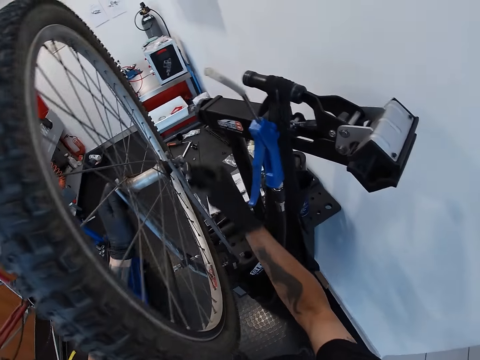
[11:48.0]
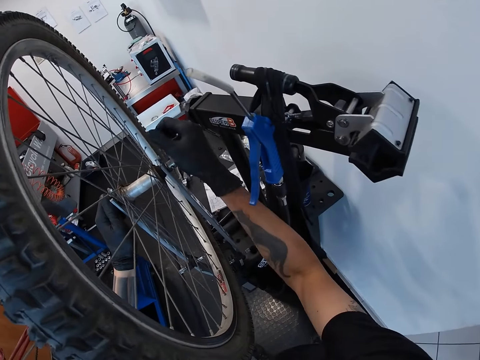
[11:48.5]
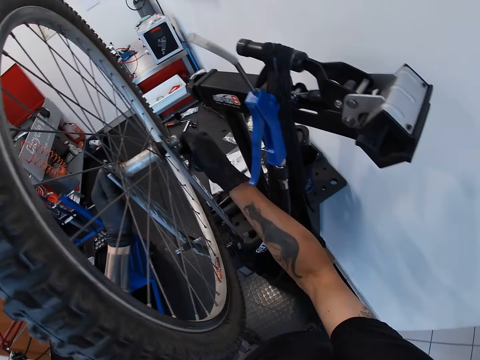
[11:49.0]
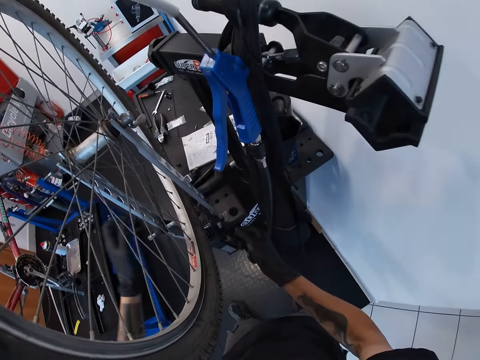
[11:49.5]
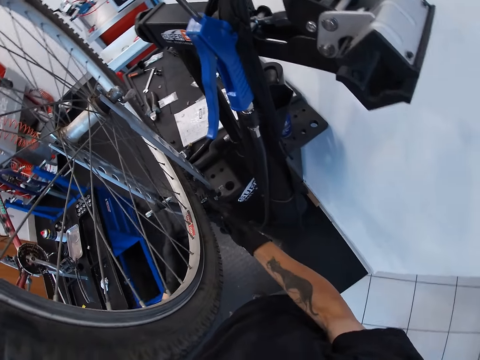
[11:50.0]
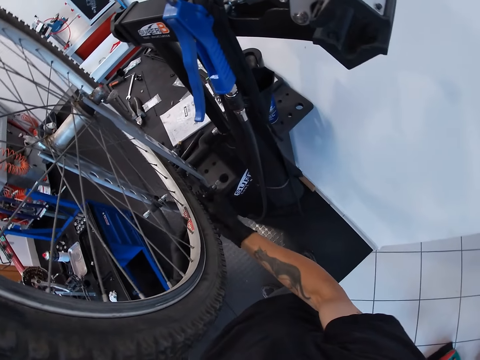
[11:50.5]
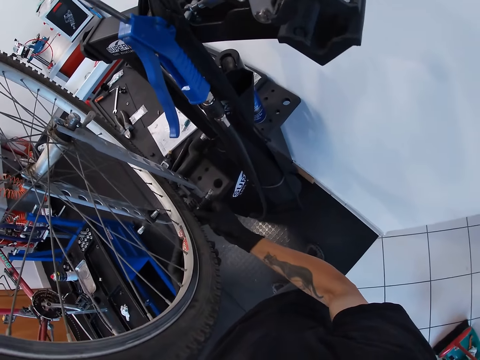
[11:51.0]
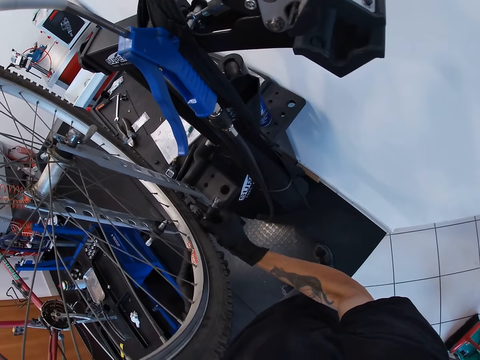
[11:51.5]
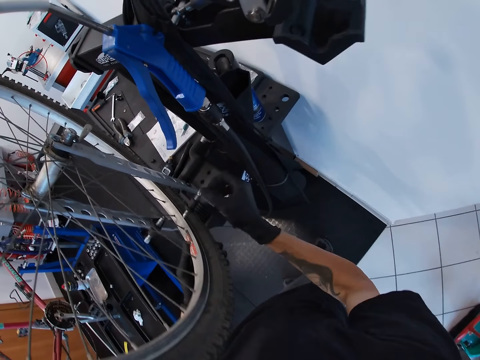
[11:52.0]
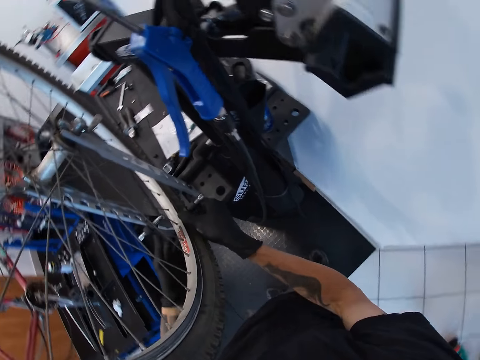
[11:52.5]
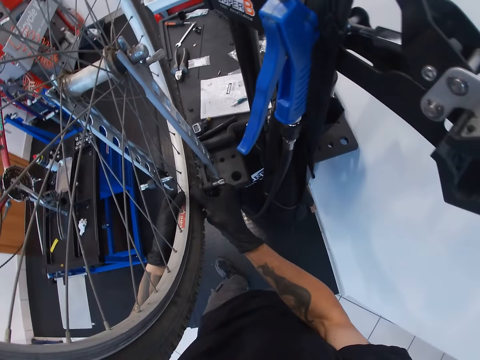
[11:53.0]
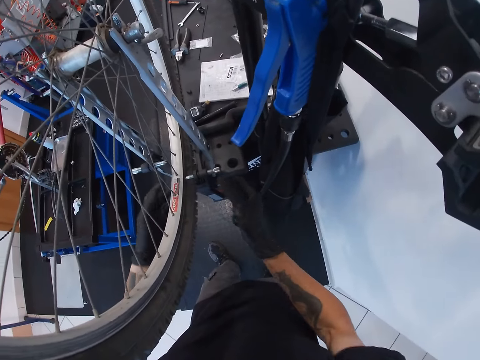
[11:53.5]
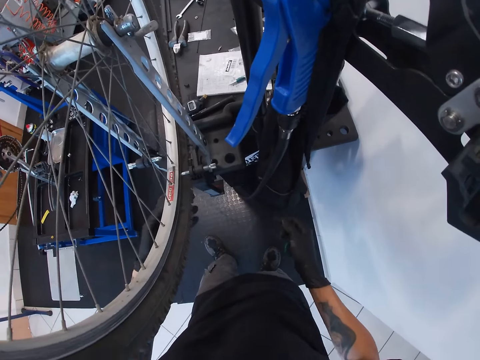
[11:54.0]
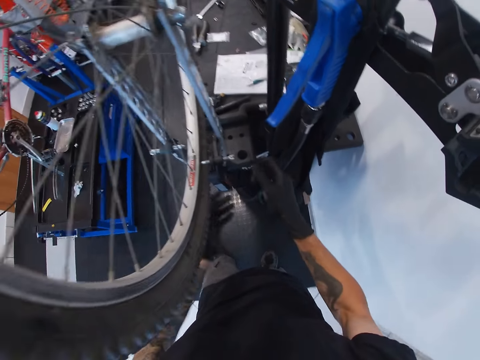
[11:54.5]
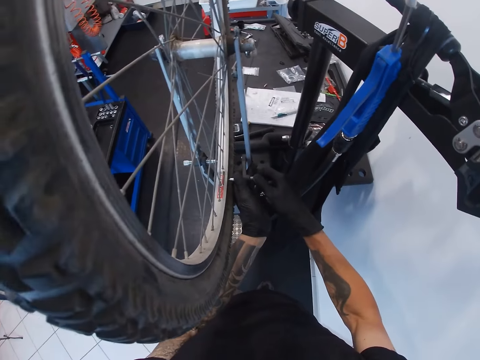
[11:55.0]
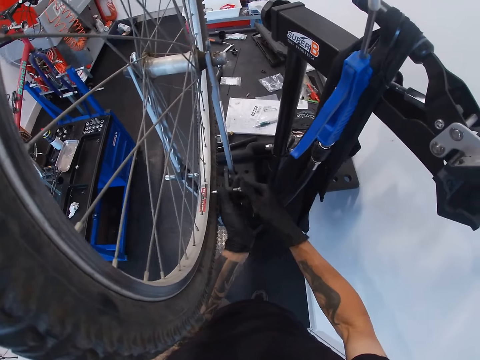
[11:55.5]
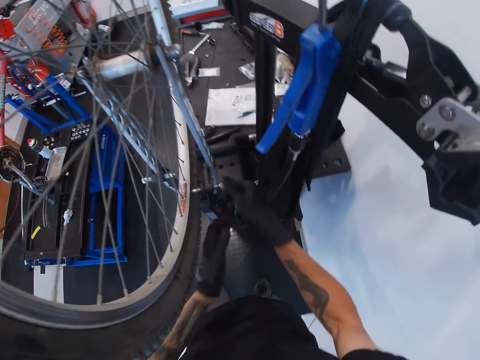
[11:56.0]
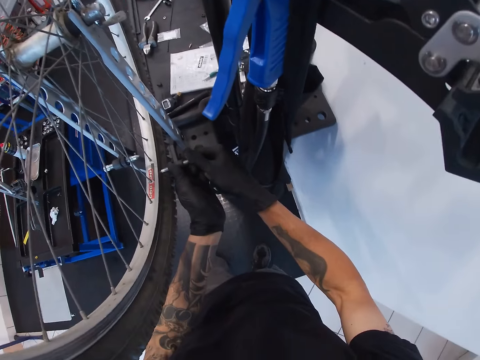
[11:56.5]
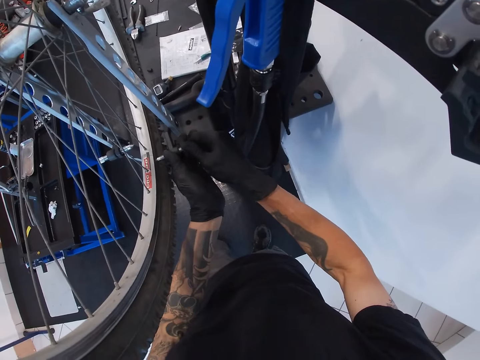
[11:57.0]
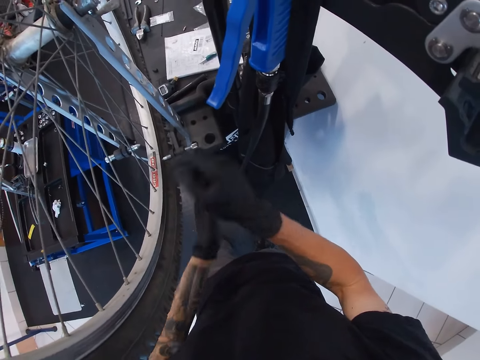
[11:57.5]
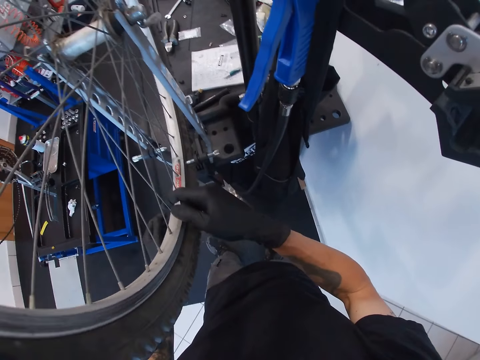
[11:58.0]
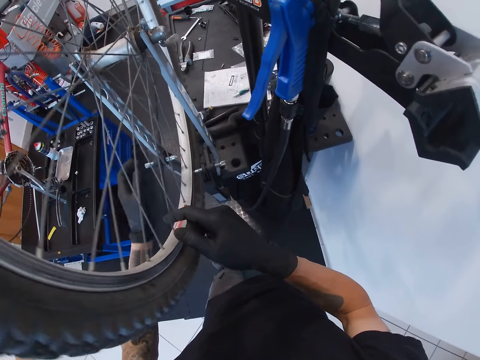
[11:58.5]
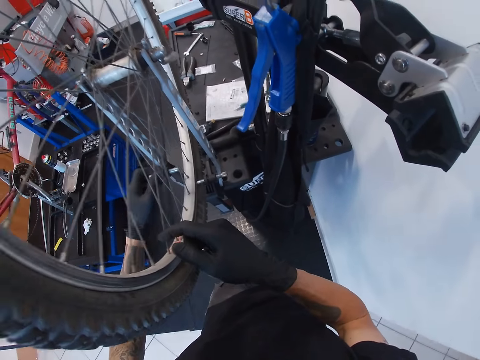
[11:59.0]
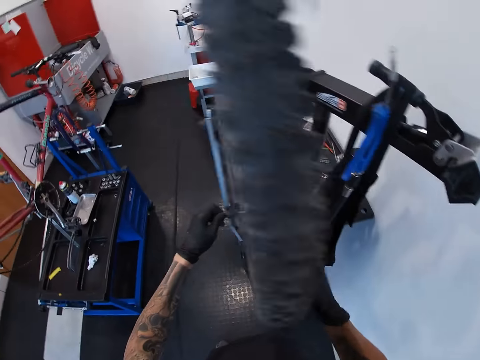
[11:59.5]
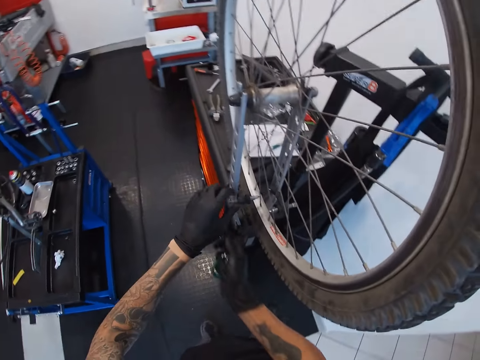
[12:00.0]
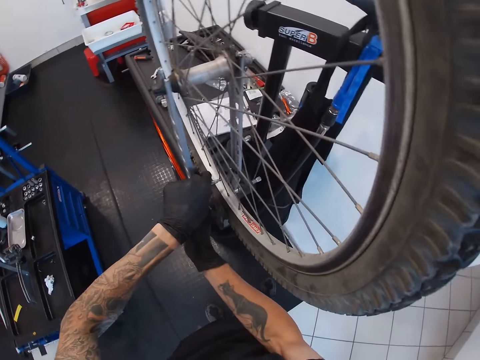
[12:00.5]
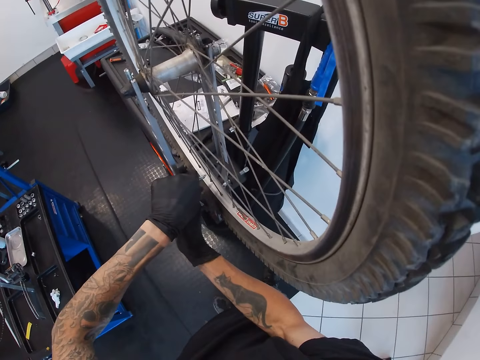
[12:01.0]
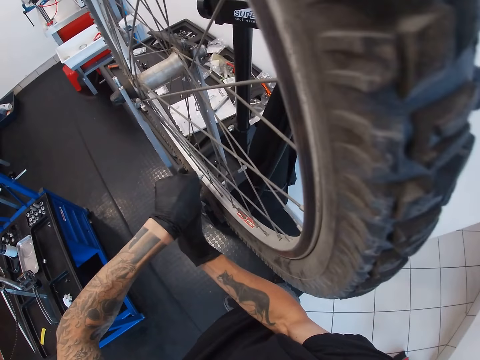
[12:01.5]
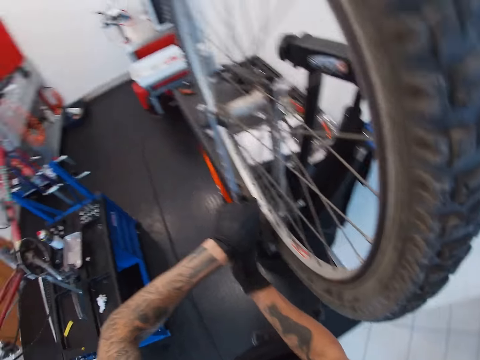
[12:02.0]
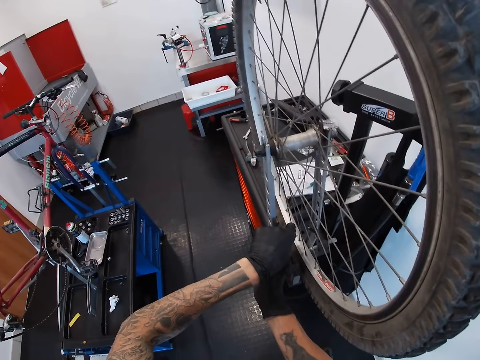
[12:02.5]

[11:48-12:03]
The camera wearer turns the adjustment knob with his right hand. He holds the bicycle wheel with his left hand. He turns the adjustment knob with both hands. He rotates the bicycle wheel with his right hand. He turns the adjustment knob with his left hand. He turns the adjustment knob with both hands.

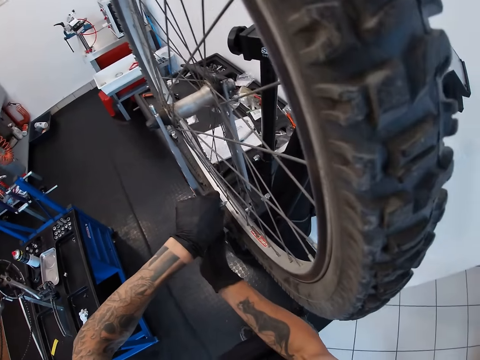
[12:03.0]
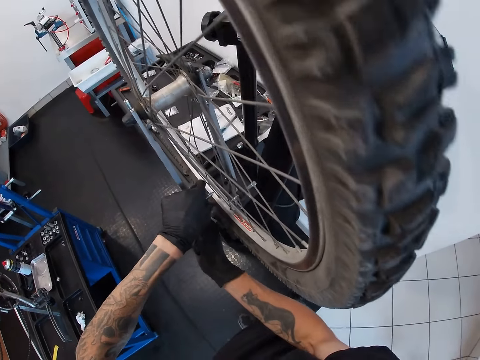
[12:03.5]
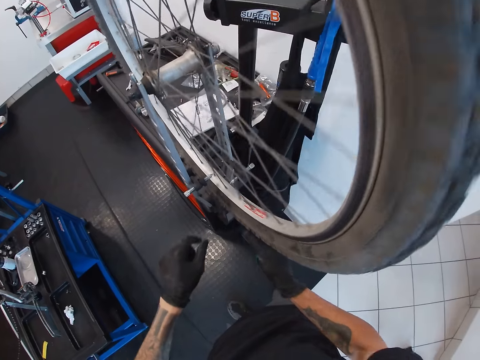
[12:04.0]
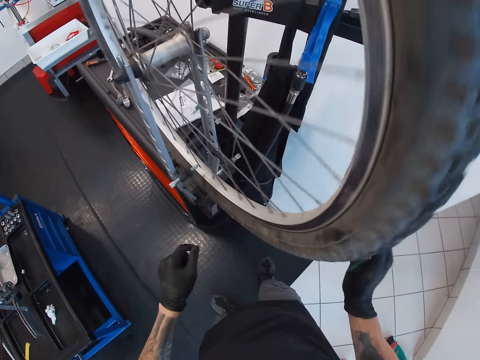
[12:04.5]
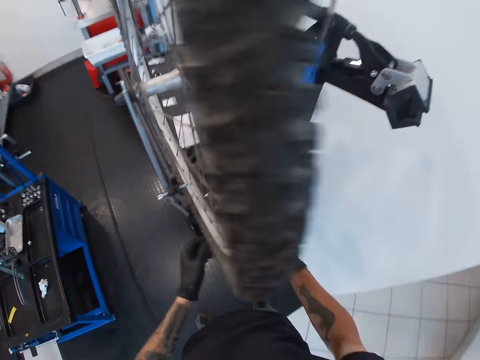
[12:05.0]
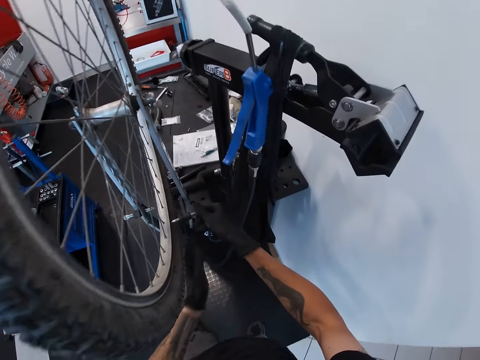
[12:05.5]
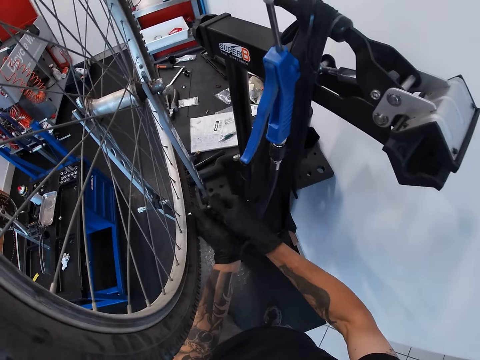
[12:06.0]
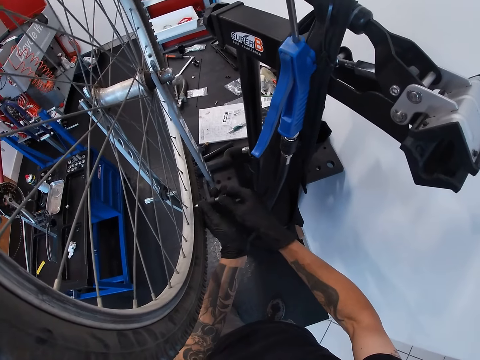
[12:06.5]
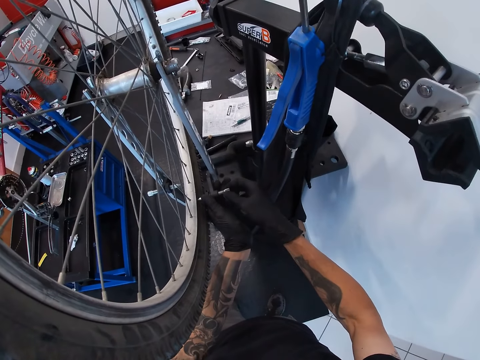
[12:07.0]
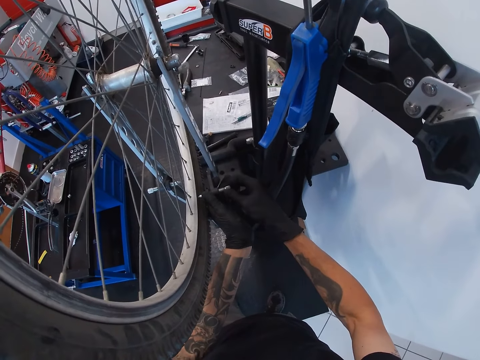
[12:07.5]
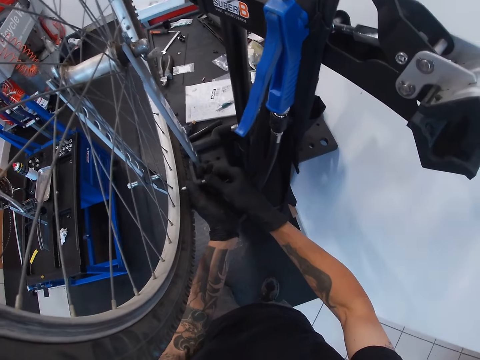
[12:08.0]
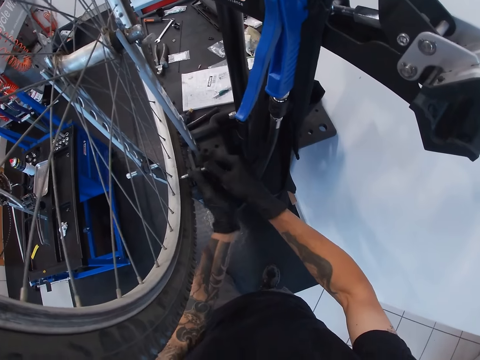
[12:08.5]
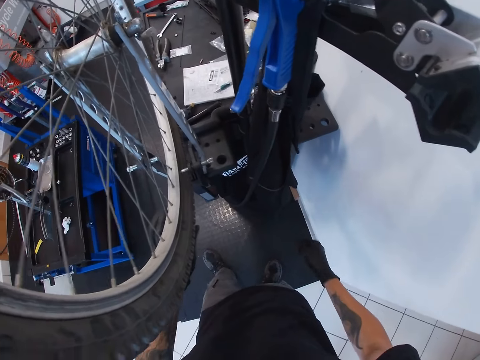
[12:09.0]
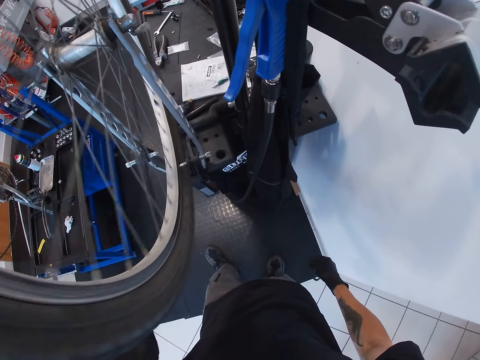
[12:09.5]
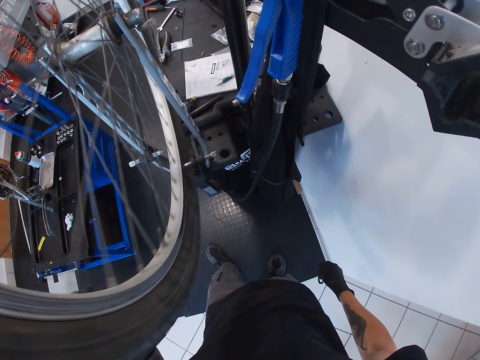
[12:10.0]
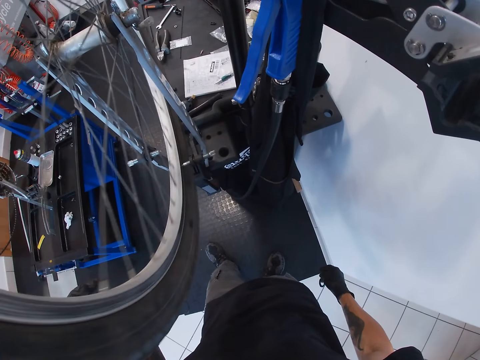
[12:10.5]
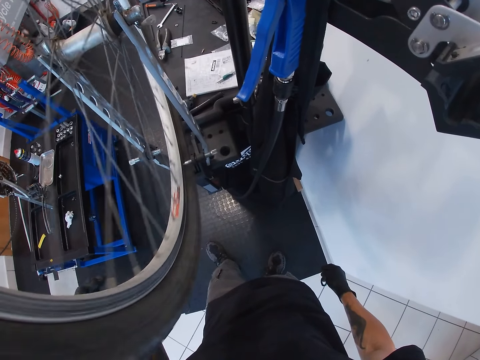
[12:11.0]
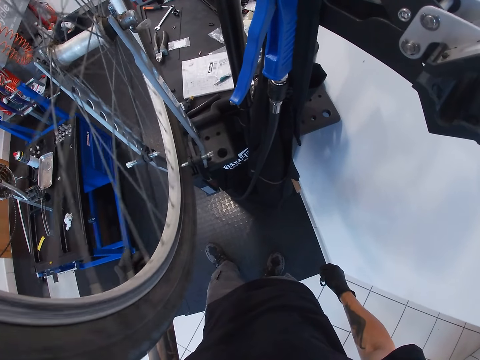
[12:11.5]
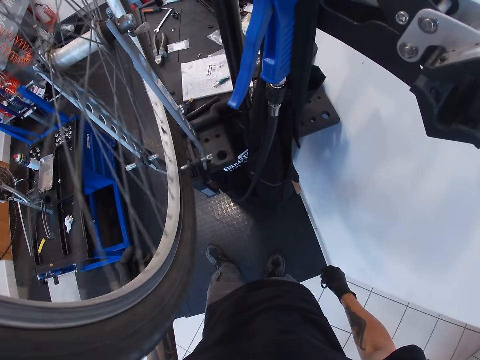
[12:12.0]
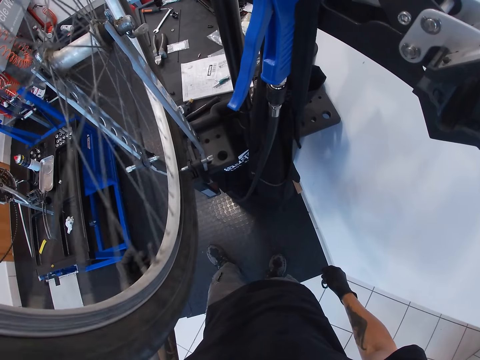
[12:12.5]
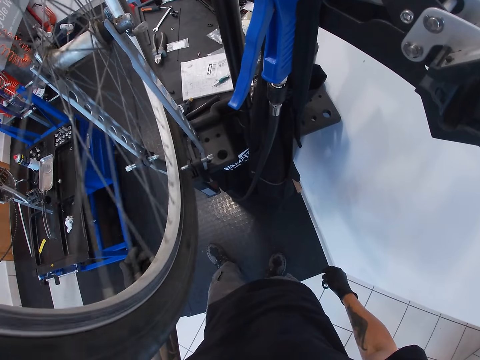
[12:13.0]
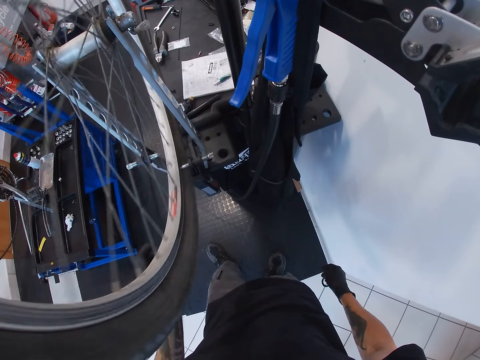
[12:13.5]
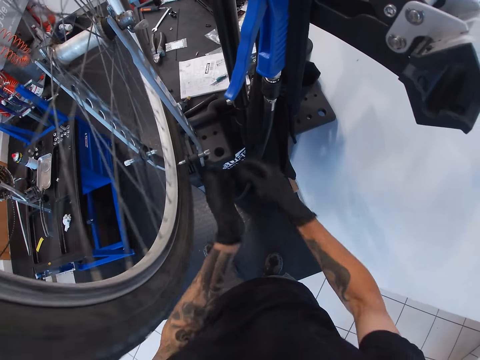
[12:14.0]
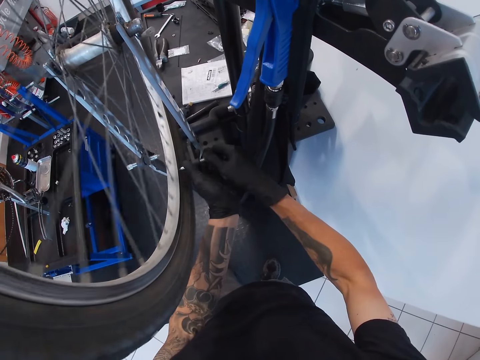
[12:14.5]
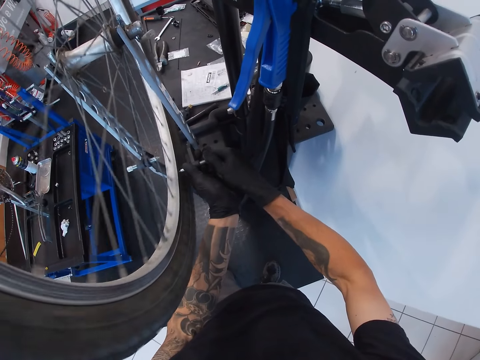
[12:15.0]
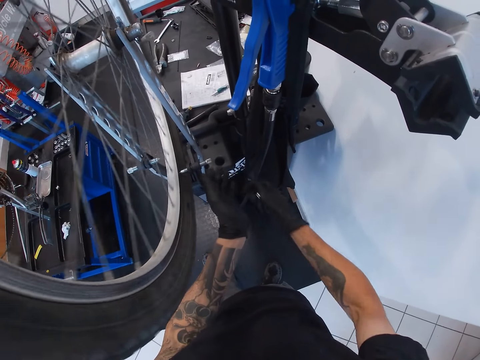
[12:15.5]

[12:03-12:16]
The camera wearer rotates the bicycle wheel with his right hand. He turns the adjustment knob with both hands. He stops the wheel. He rotates the bicycle wheel with his left hand. He turns the adjustment knob with both hands. He tightens the bolt.
